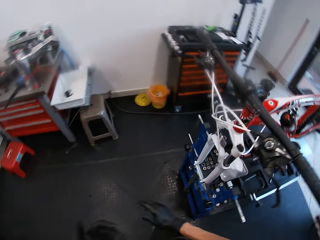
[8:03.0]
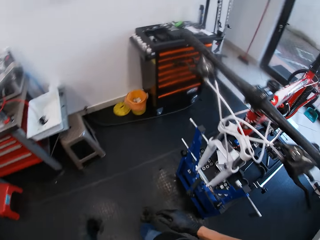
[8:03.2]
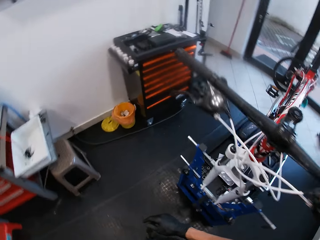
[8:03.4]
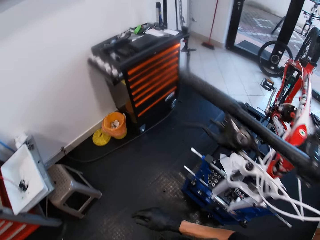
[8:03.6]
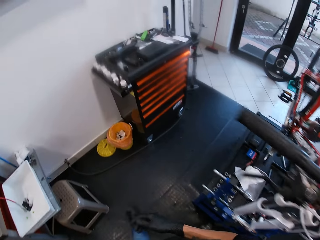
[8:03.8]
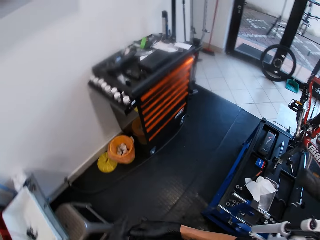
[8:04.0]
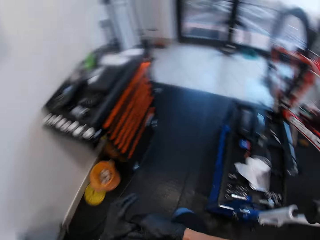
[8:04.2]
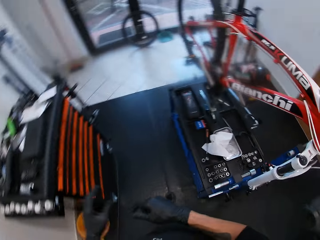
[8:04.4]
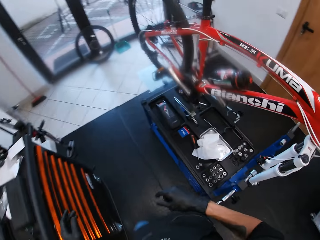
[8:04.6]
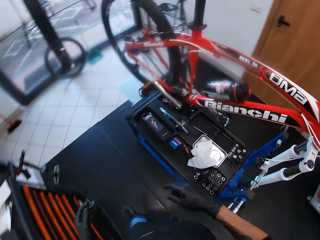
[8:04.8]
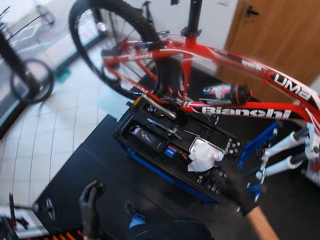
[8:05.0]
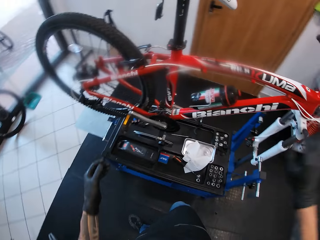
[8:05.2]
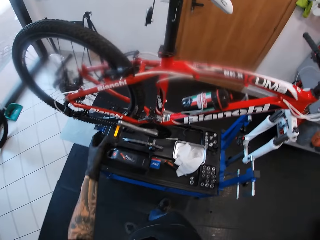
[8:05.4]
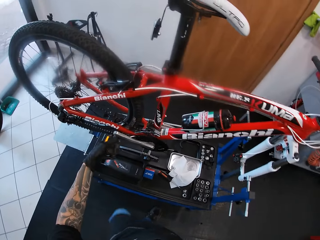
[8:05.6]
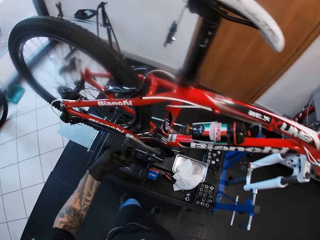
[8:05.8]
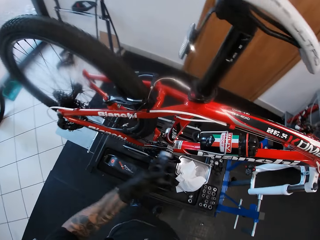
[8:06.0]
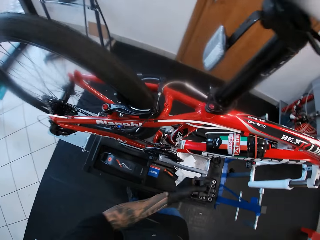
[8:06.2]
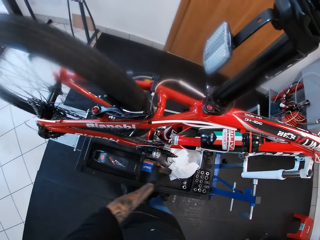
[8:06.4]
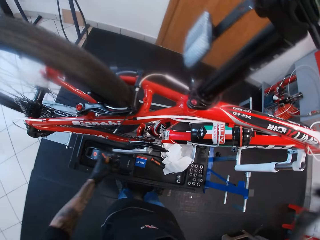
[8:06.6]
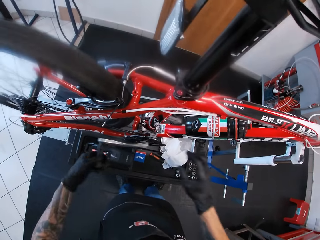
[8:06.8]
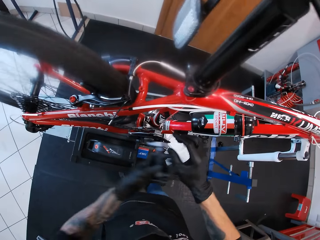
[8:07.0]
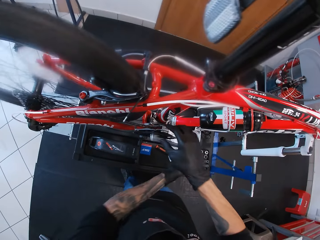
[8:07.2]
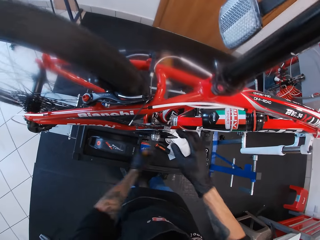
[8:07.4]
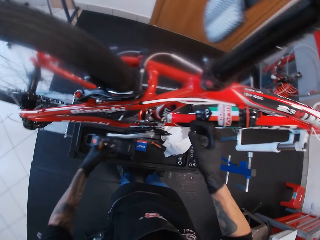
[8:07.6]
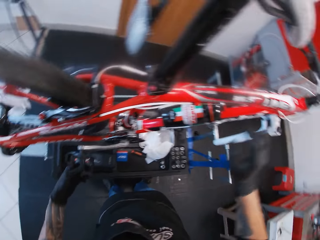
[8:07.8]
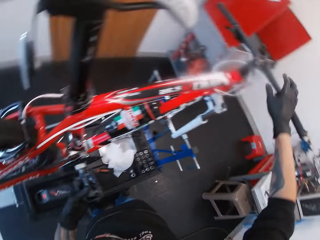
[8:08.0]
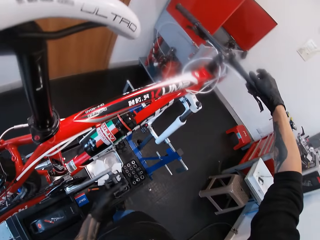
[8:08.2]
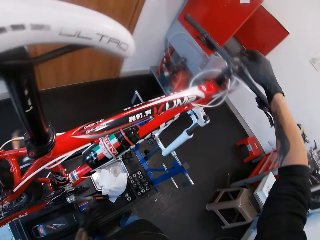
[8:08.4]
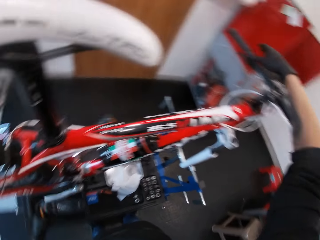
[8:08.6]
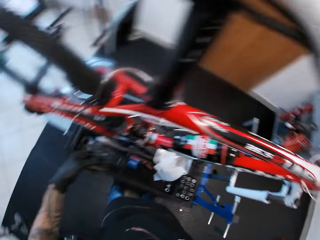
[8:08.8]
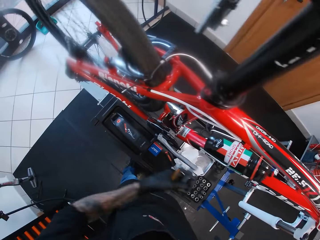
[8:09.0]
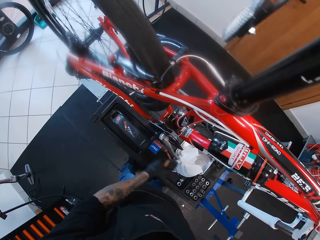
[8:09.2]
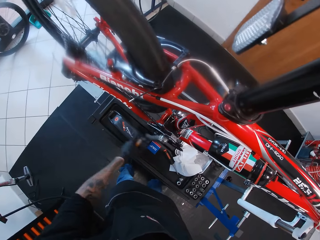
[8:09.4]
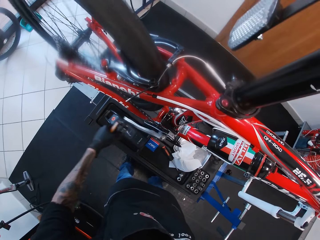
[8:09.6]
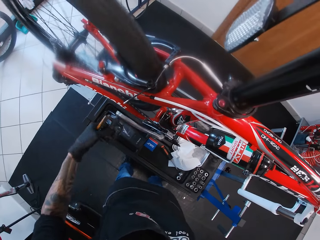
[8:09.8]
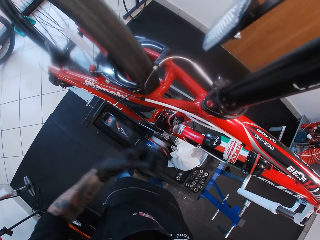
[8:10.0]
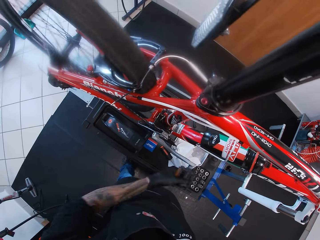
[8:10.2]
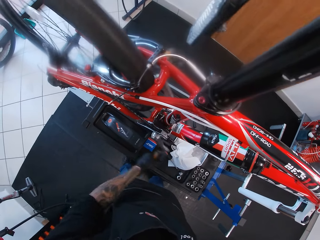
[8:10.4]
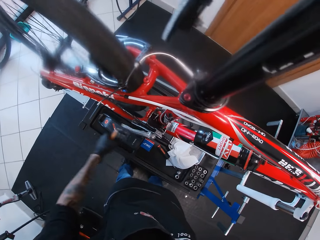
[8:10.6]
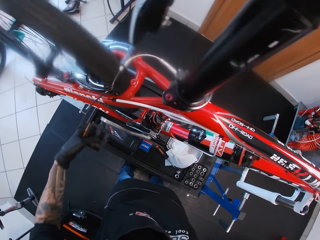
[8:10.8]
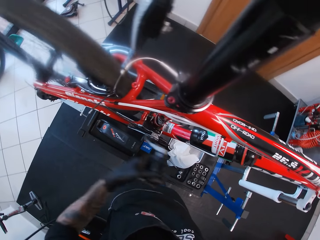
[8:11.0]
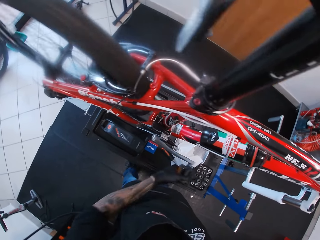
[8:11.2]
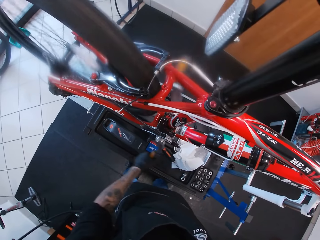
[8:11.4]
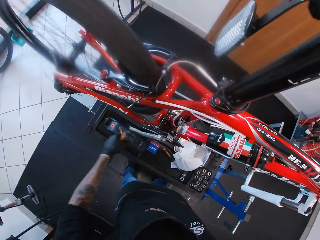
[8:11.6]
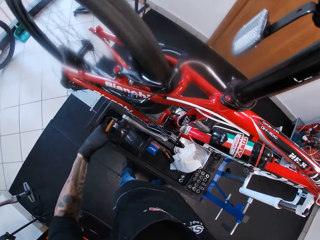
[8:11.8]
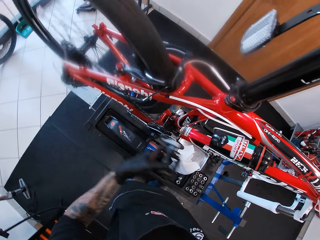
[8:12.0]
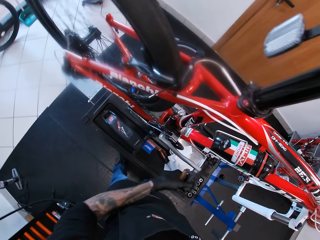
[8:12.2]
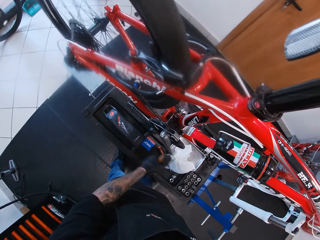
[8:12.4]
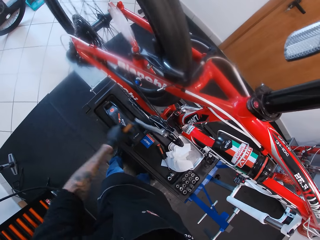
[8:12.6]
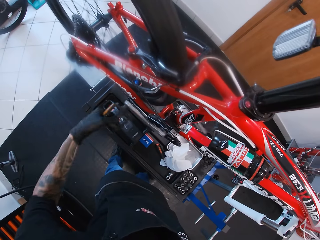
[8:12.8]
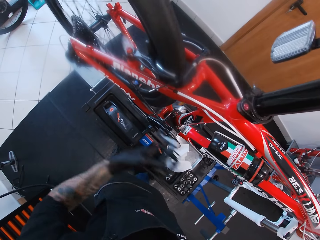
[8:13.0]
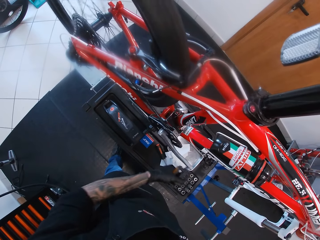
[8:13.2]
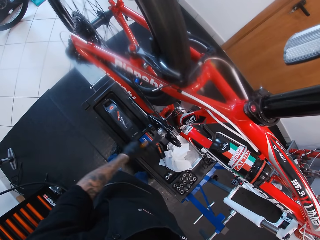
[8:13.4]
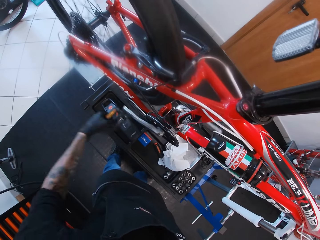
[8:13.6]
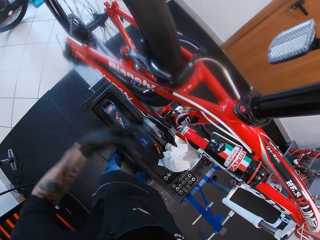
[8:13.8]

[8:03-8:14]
The camera wearer walks around. He touches the bike pedal. He rolls the bicycle pedal or pedal crank arm with his left hand. He touches the handle grip bar. He rotates the pedal crank arm.

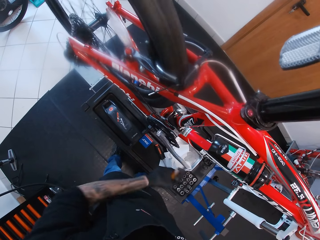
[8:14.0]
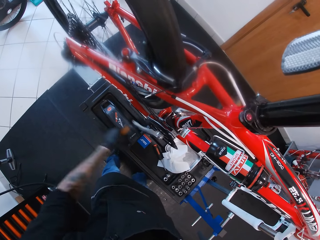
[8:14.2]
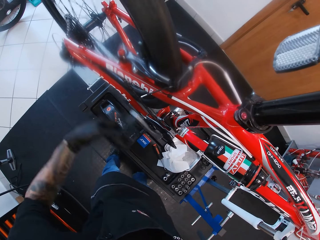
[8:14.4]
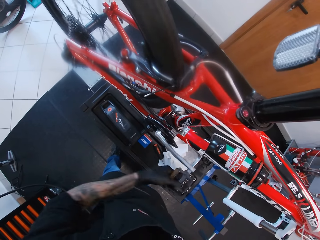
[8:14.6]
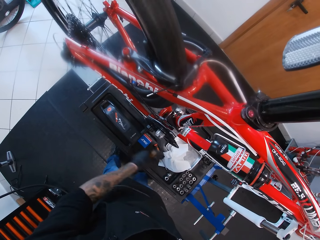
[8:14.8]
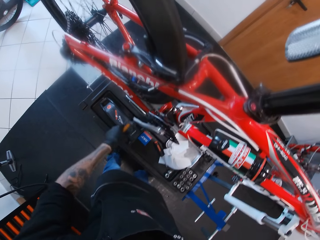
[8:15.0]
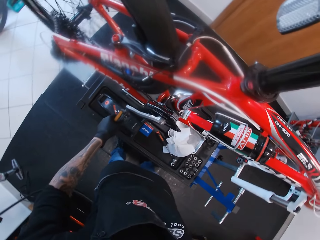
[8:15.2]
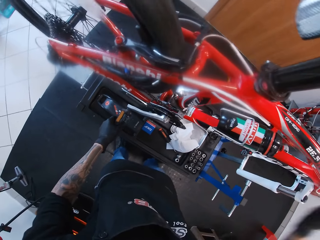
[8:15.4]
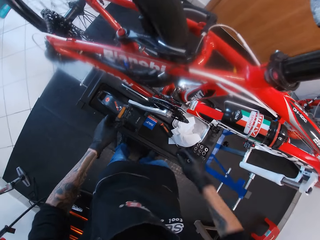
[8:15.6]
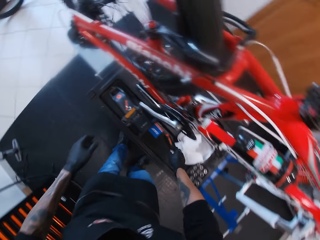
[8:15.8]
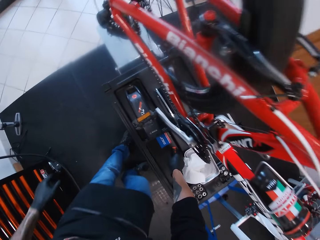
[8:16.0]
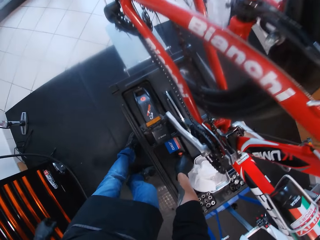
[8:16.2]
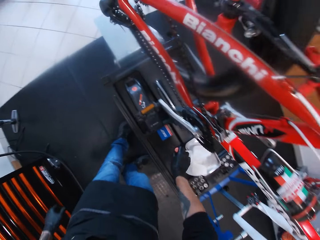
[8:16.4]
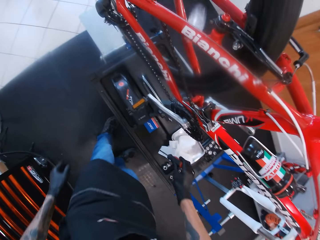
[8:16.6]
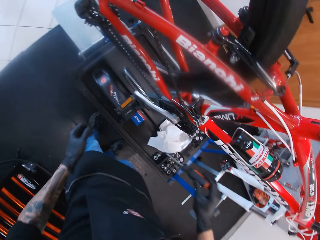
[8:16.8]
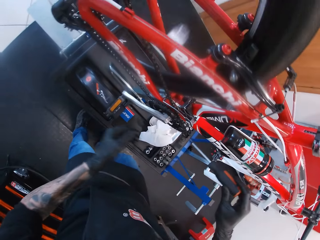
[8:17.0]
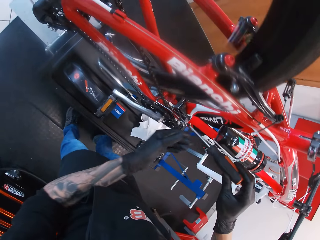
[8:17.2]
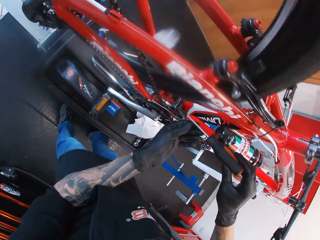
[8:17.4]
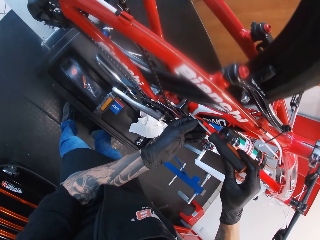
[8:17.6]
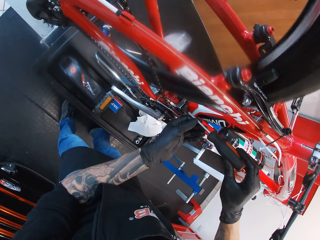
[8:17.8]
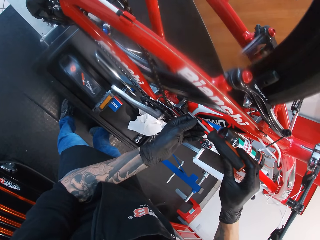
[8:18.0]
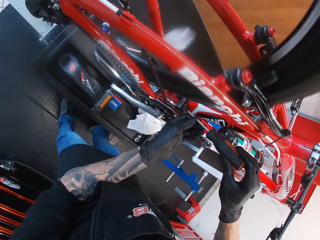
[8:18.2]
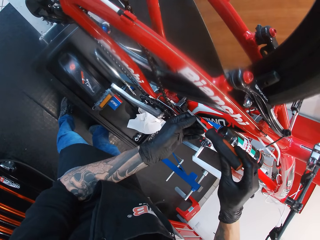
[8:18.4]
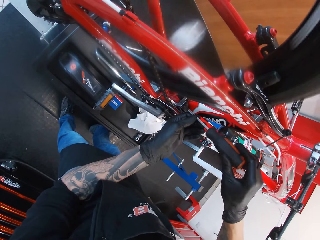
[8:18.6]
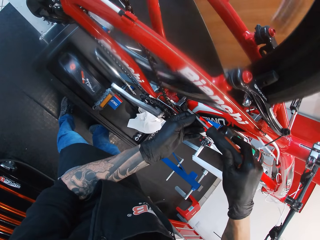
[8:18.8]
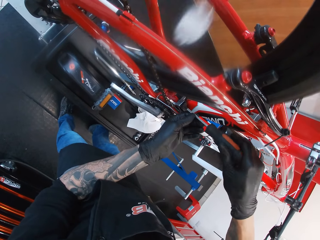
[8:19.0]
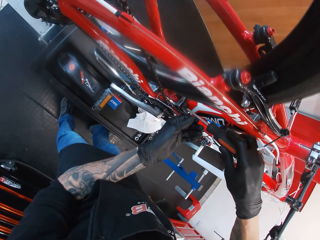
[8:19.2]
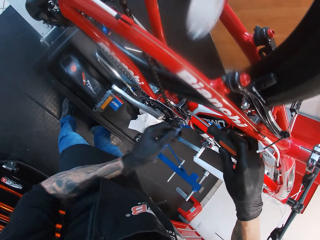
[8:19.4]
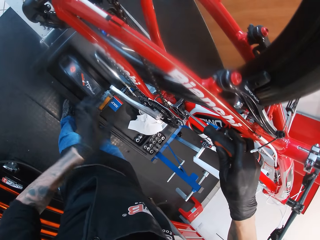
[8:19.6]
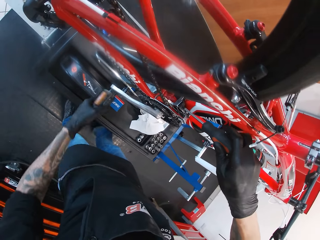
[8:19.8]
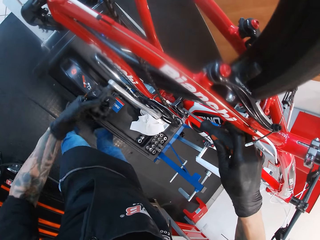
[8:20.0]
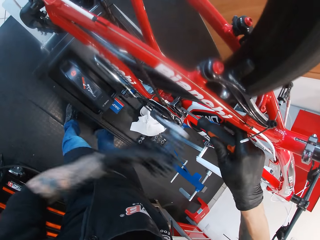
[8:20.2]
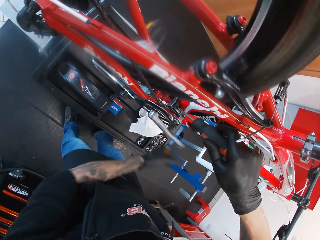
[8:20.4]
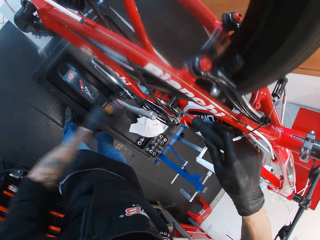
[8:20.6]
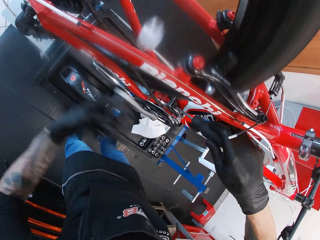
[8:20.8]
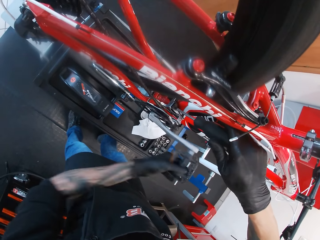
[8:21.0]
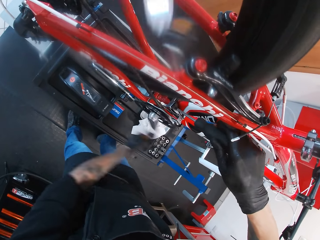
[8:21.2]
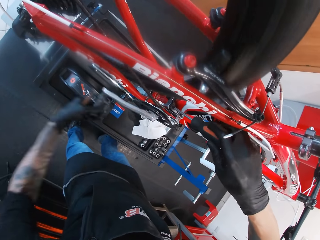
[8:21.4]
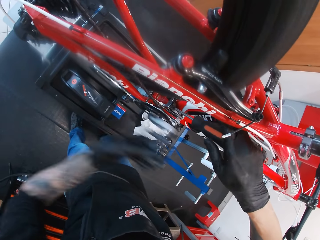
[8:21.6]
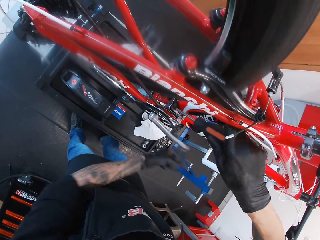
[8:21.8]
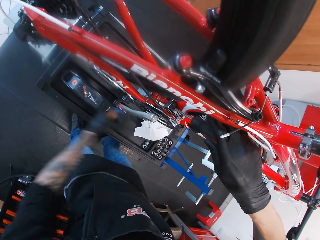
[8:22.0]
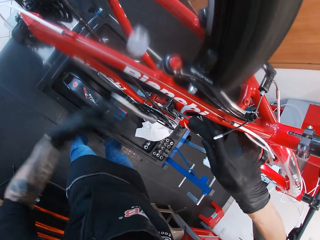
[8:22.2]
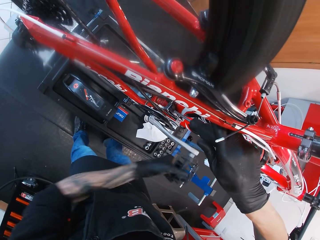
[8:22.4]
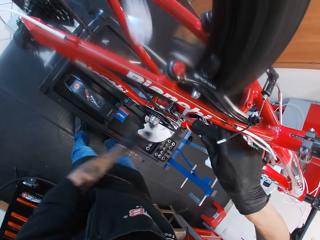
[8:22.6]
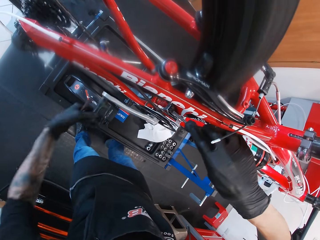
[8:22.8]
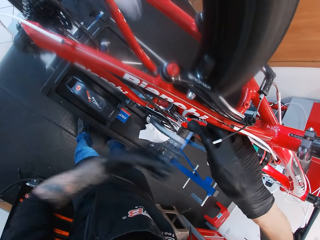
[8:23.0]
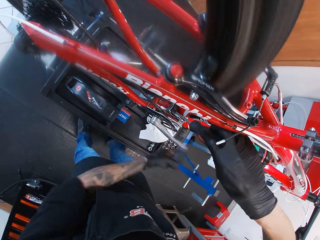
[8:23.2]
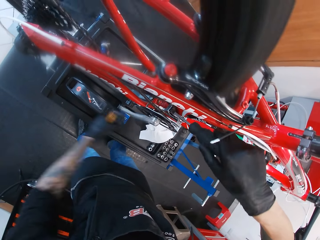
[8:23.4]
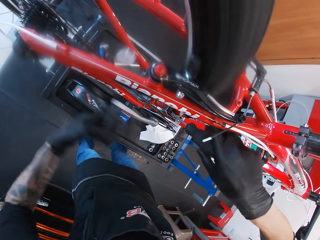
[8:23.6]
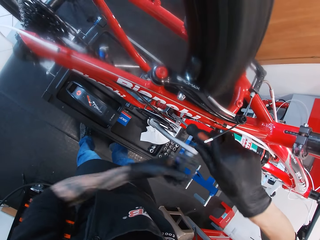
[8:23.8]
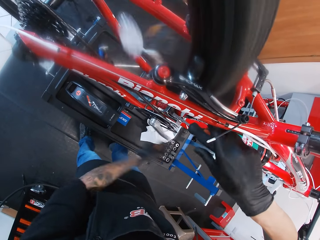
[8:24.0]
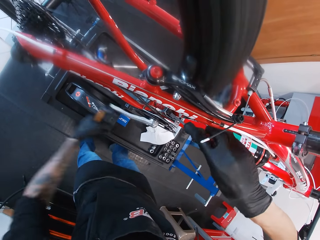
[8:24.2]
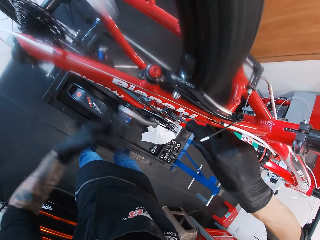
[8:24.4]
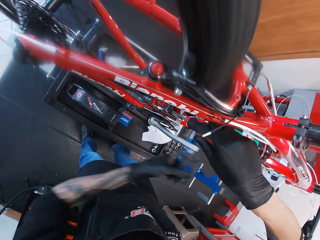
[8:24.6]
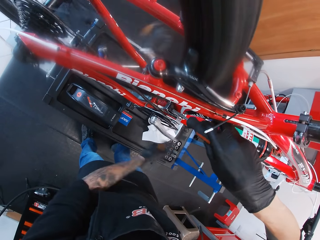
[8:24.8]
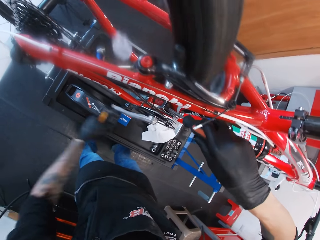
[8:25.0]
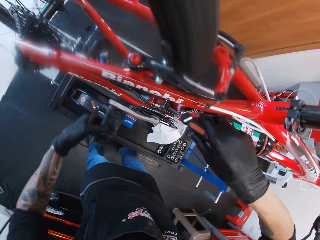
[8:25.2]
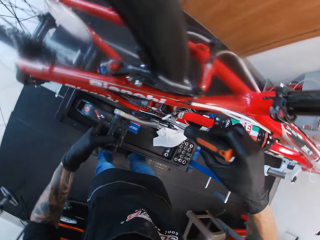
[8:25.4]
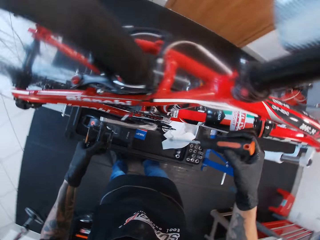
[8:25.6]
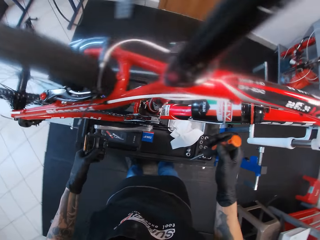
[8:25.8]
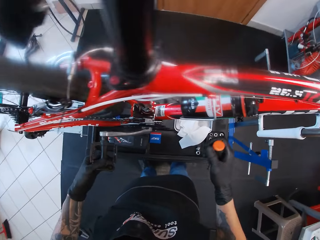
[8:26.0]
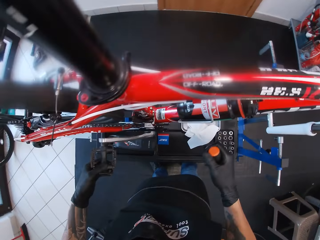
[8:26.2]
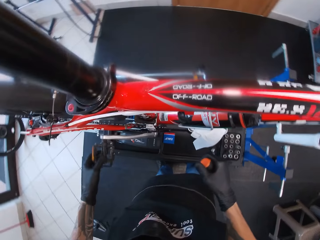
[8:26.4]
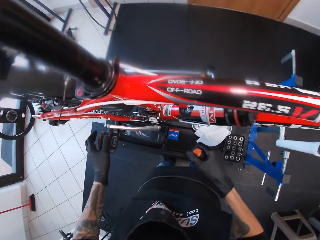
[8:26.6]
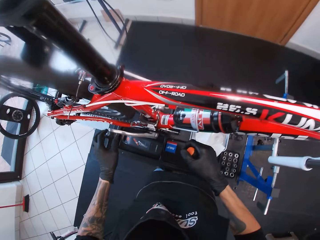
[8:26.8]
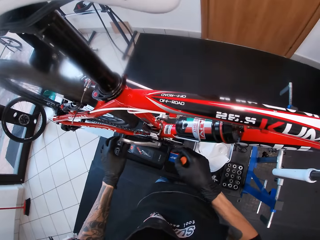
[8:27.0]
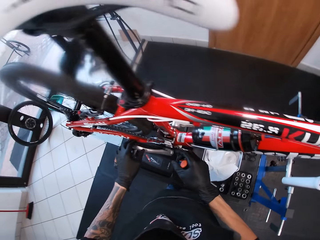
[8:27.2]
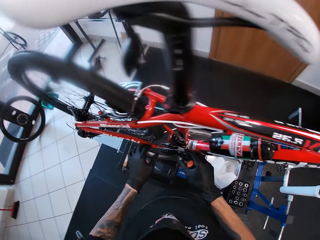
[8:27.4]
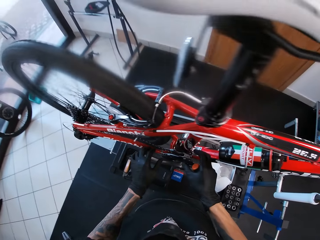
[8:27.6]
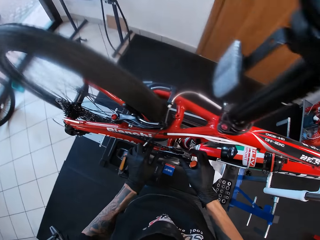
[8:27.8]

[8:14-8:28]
The camera wearer picks up the screwdriver in the box on the bicycle repair stand with his right hand. He fastens nuts in the front derailleur. He adjusts a screw under the front derailleur with his right hand. He rolls the bicycle pedal or pedal crank arm with his left hand. He touches the pedal crank arm. He removes the screwdriver from the front derailleur.
